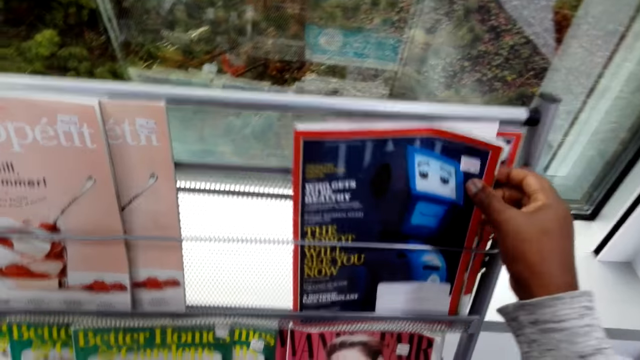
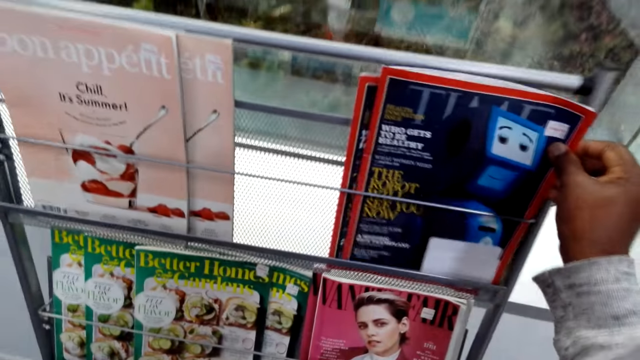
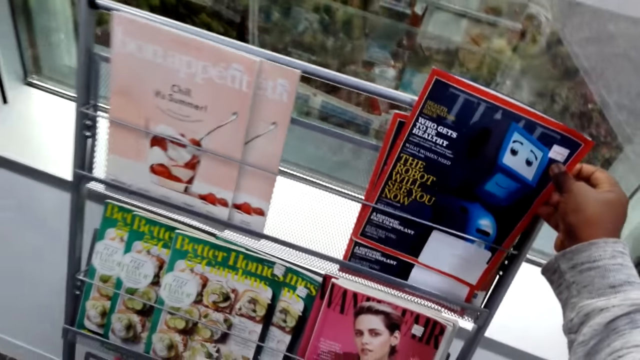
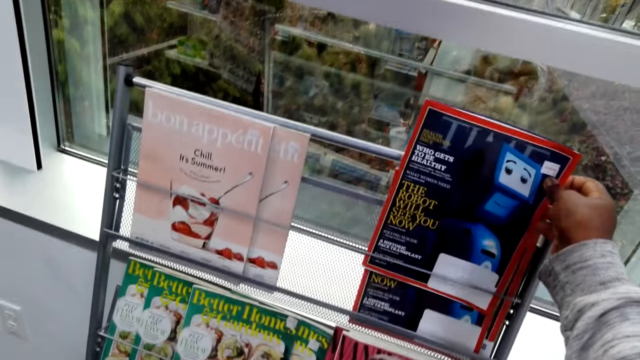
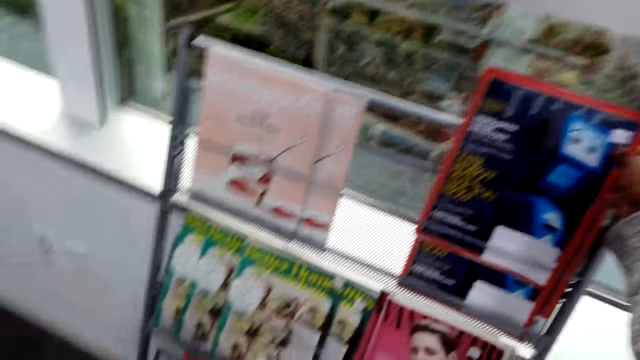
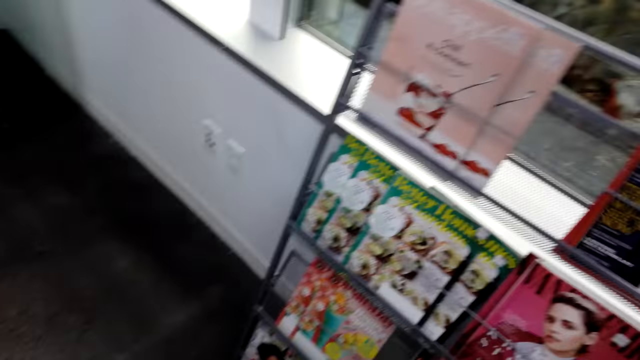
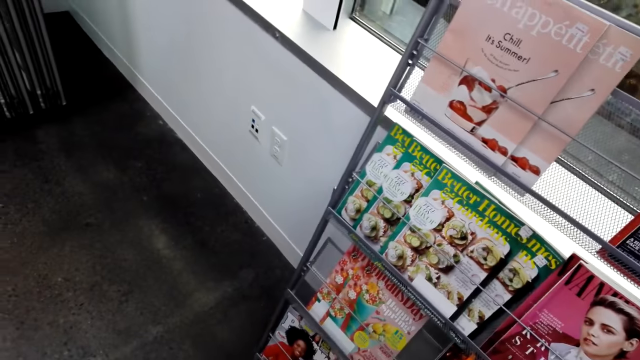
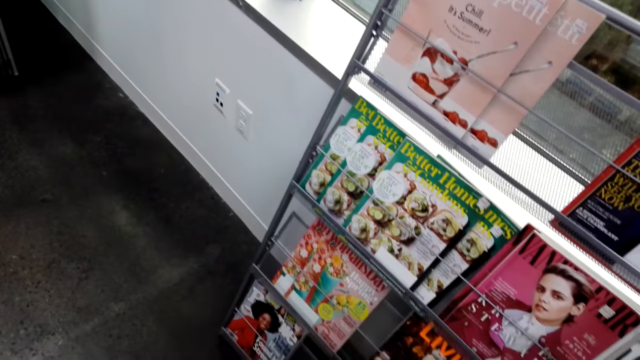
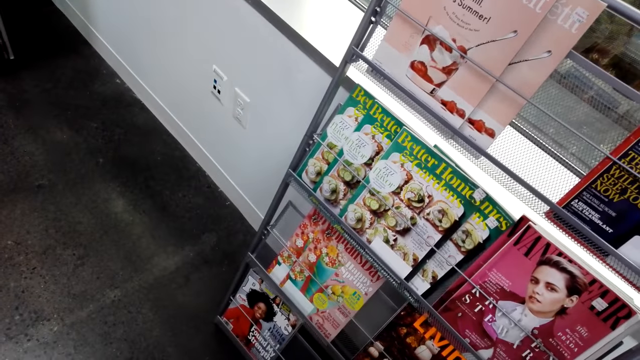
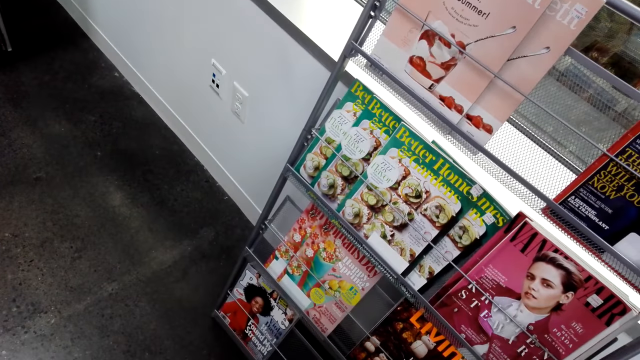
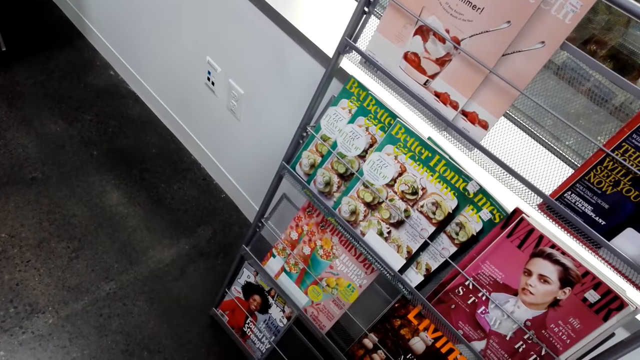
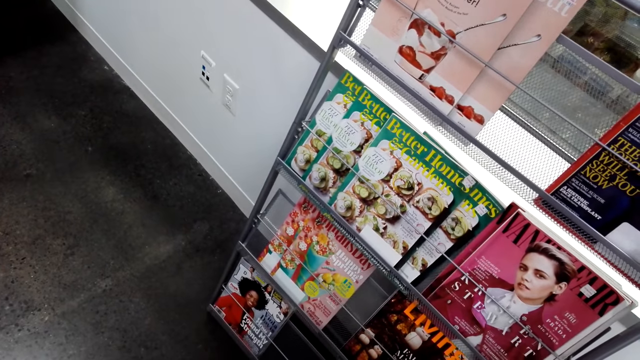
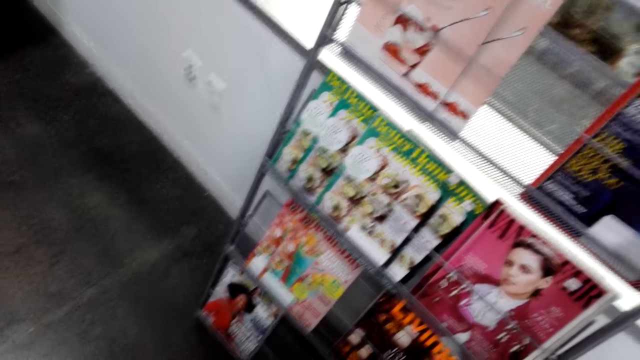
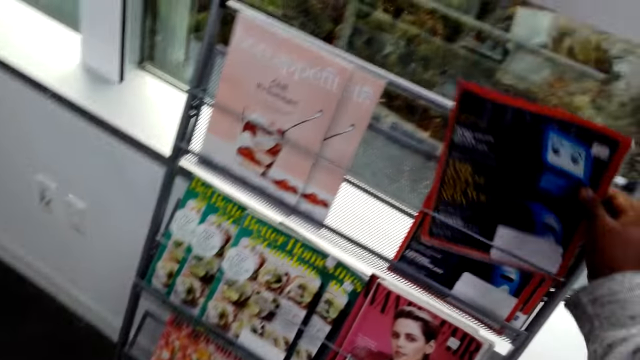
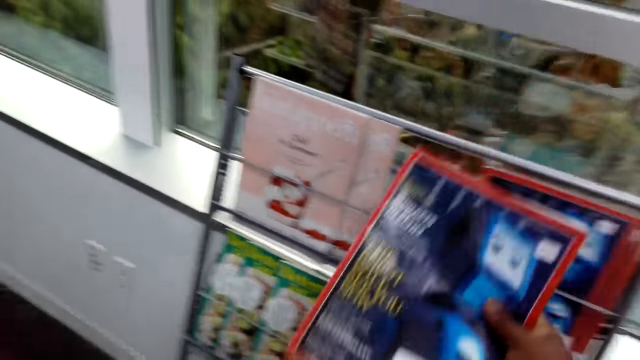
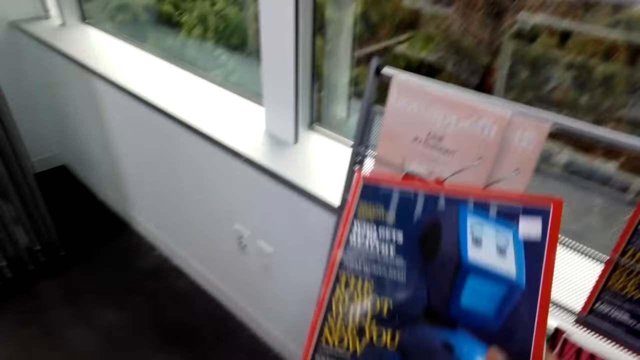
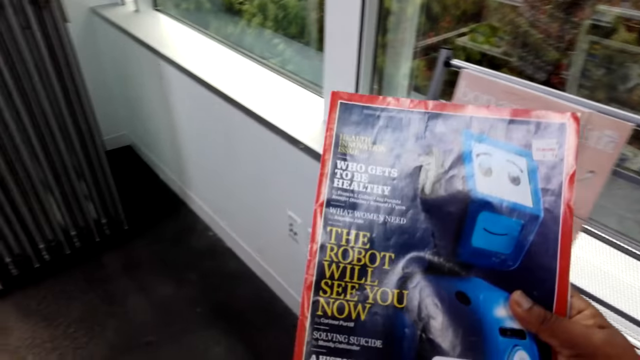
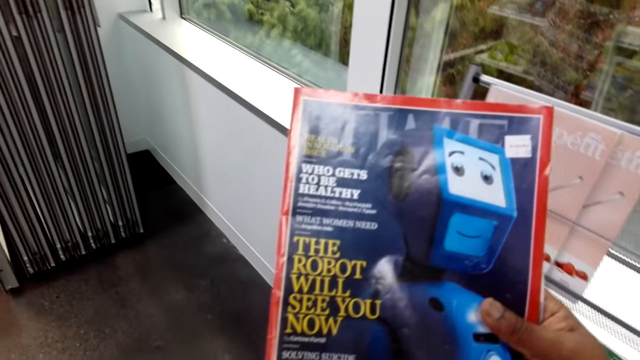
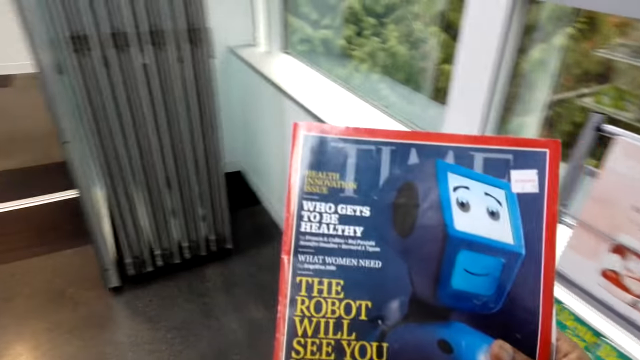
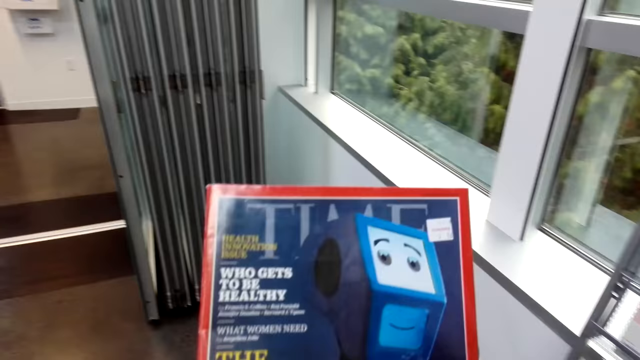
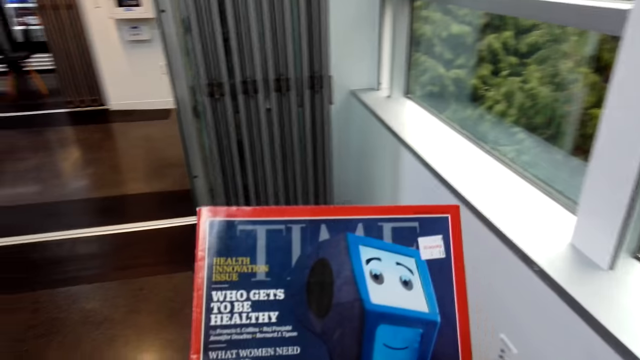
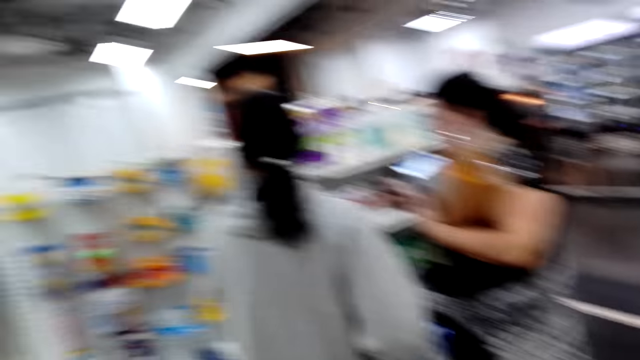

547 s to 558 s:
The camera wearer picks a Time magazine. They take the novel from the shelf. They walk in the supermarket. They read the cover page.

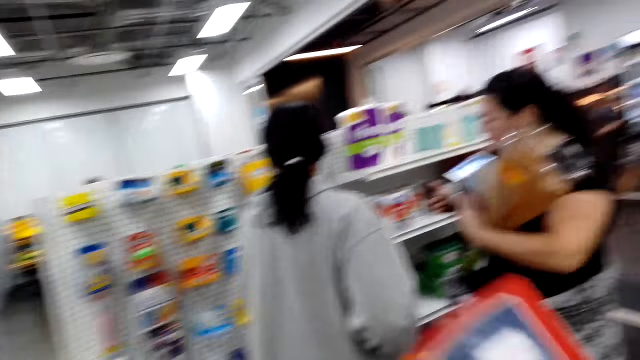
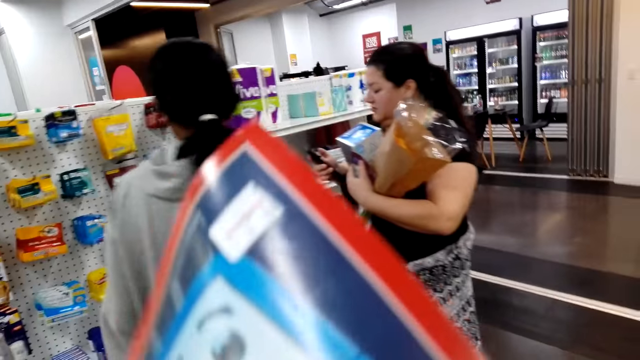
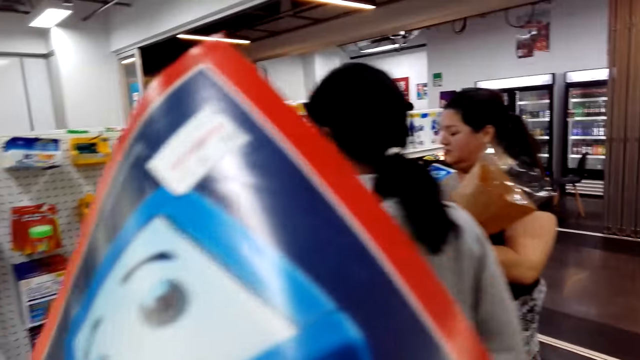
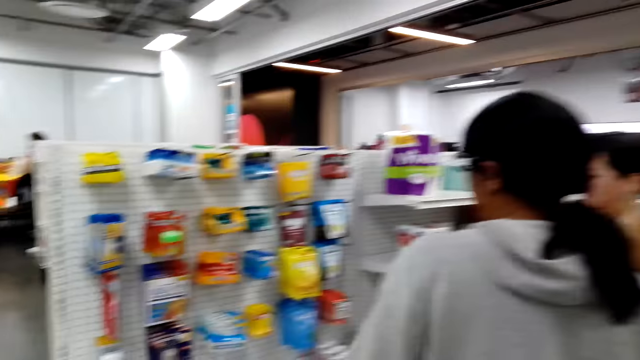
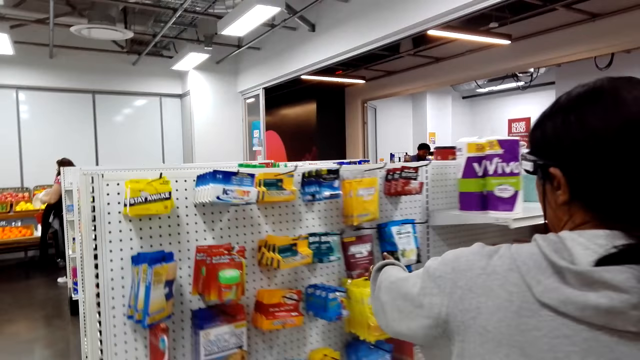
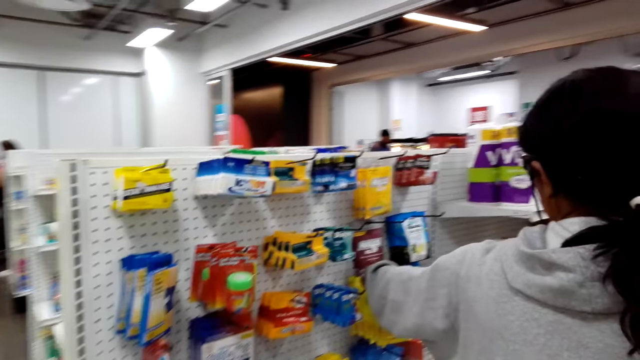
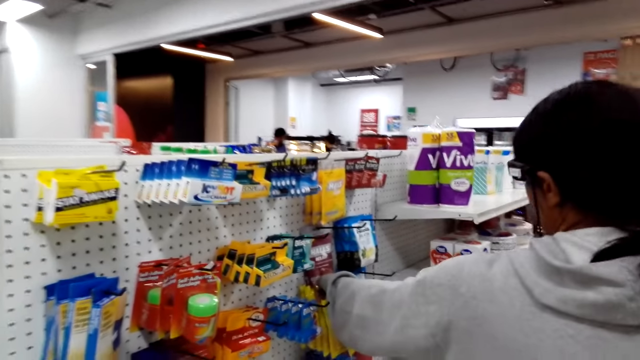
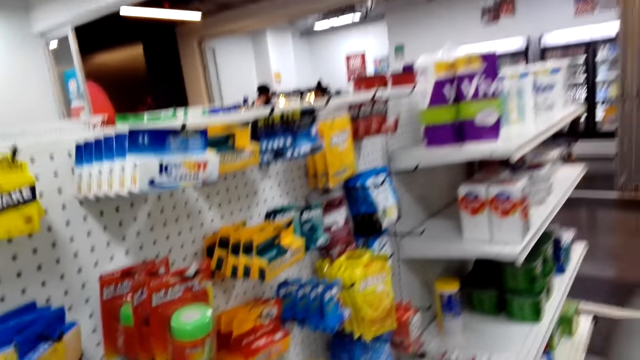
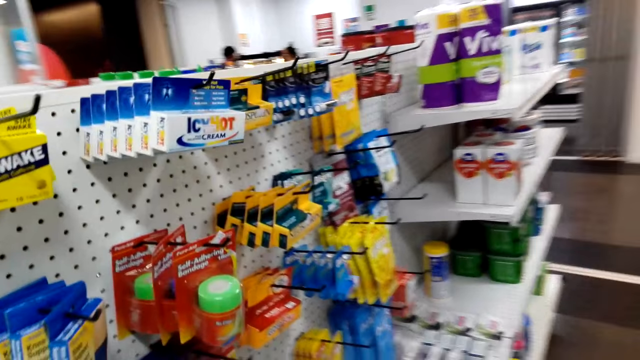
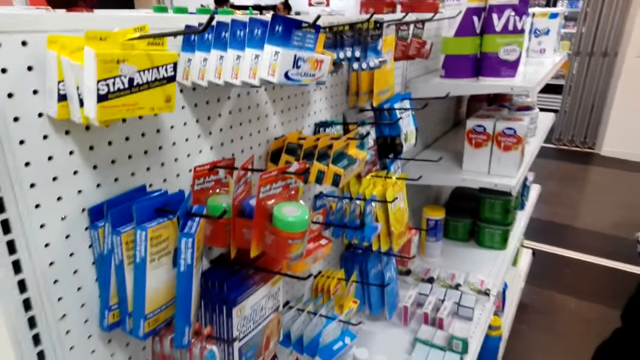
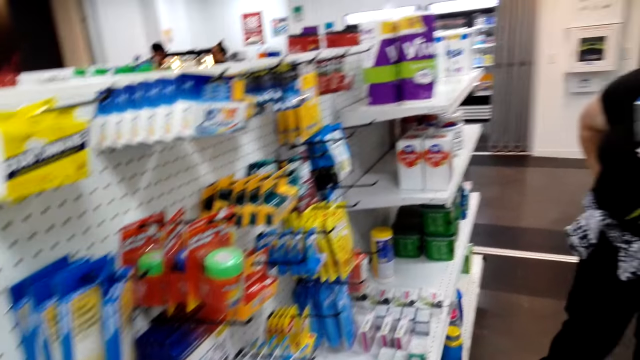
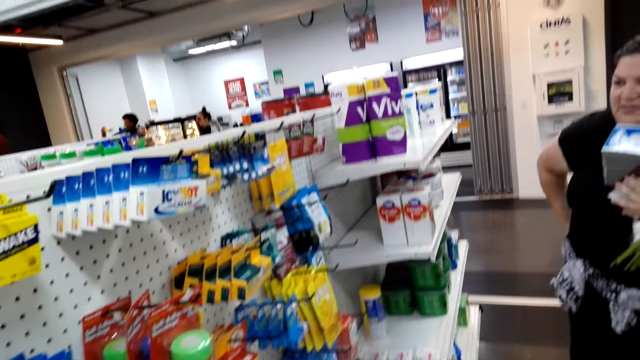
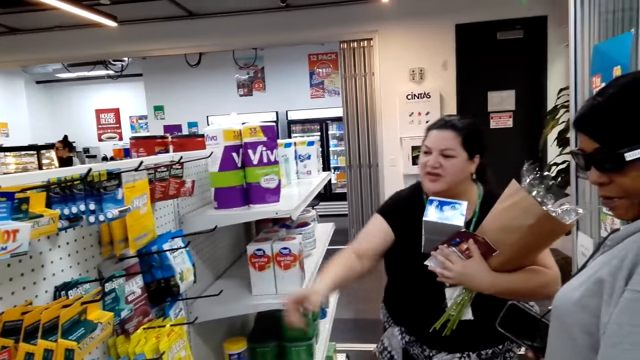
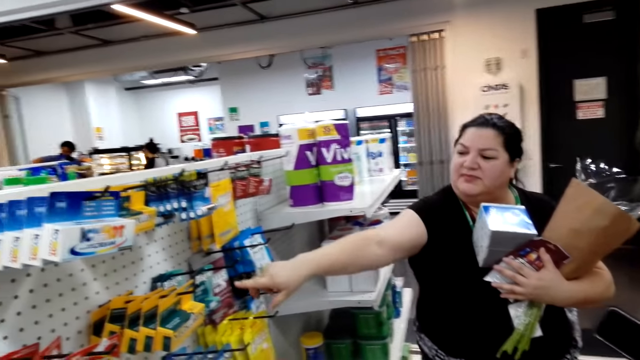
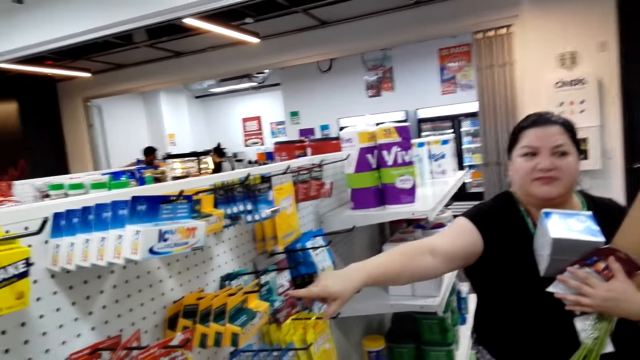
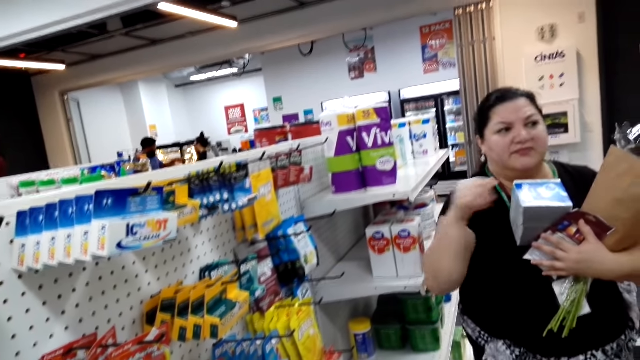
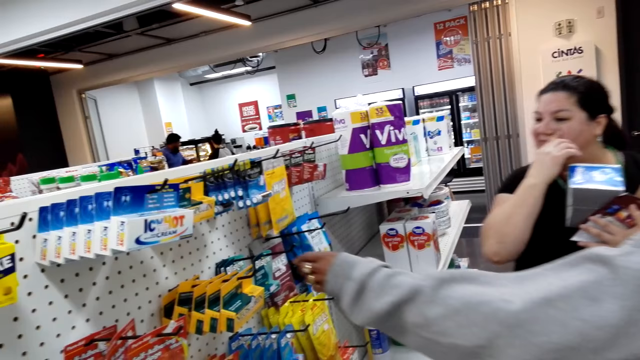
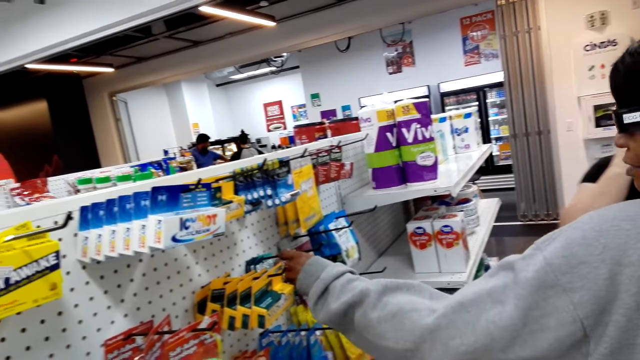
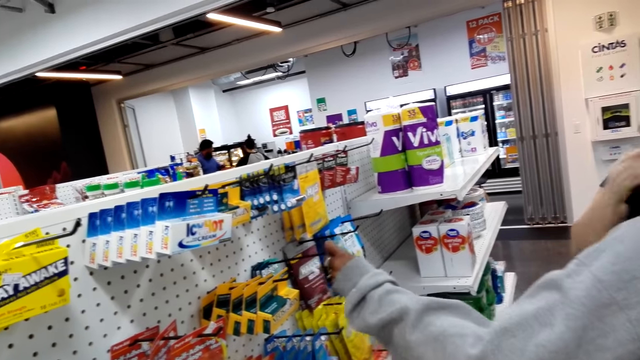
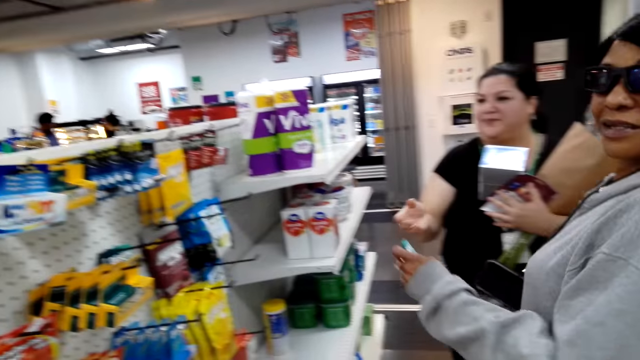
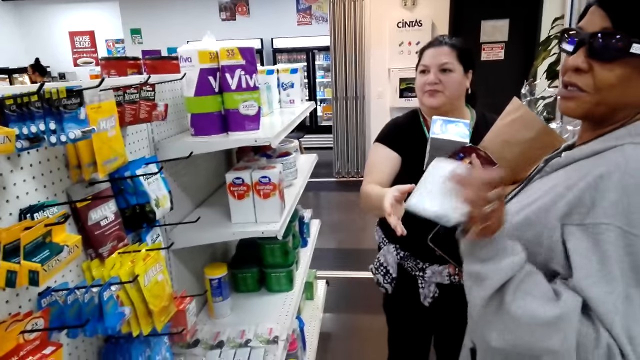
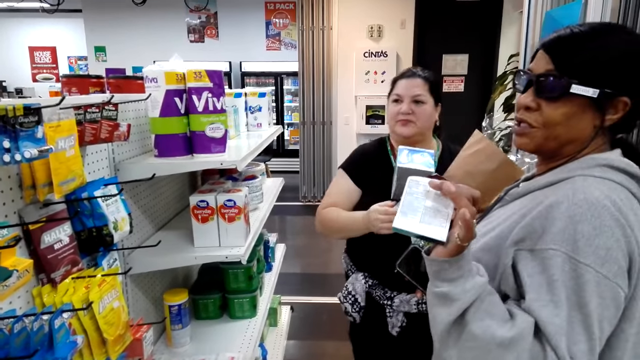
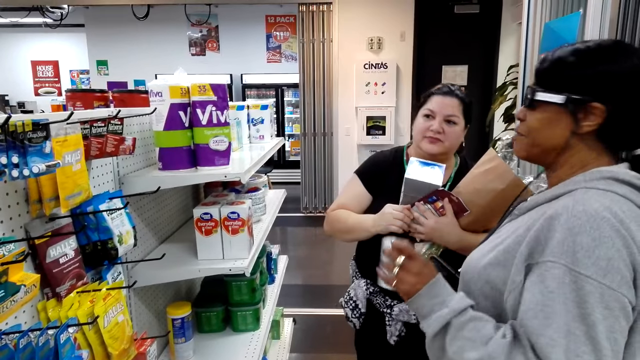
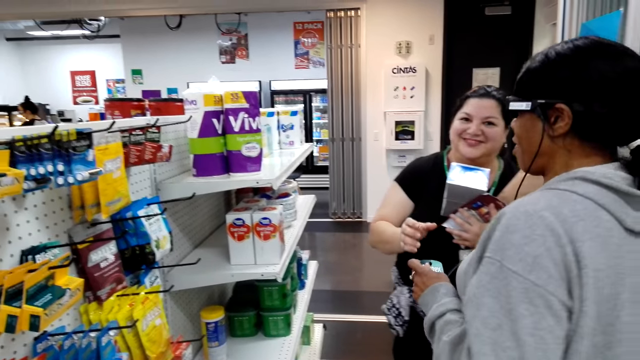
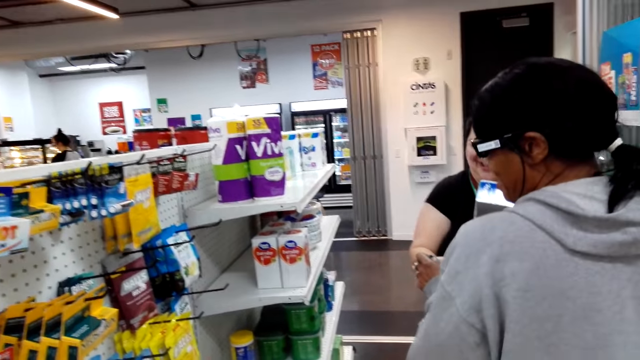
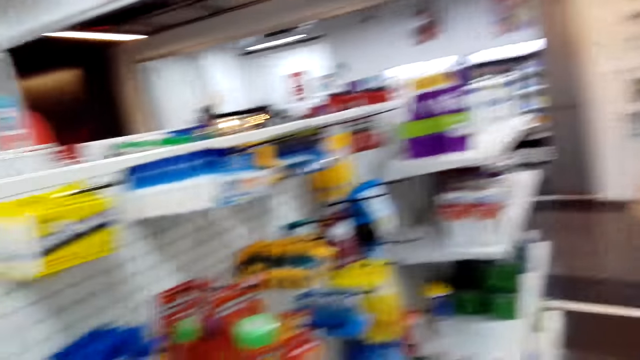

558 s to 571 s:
The camera wearer walks around. A woman touches something. The camera wearer checks the stuff on the hanger. Another woman points at something. The first woman picks up something. She talks to the camera wearer.
